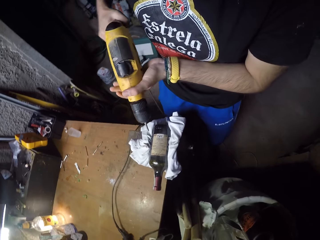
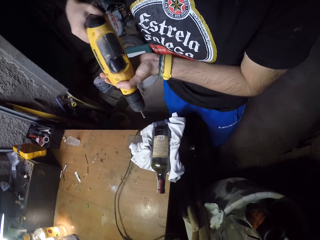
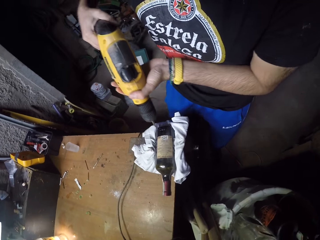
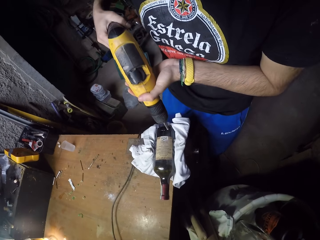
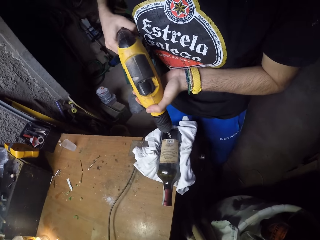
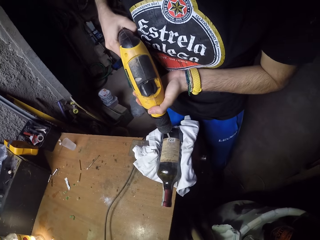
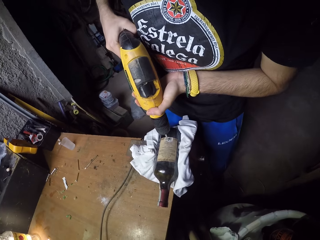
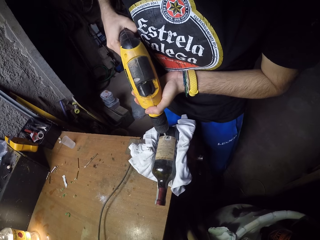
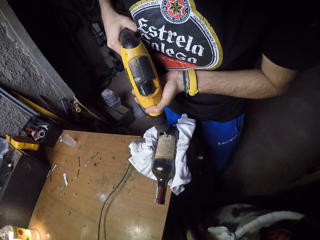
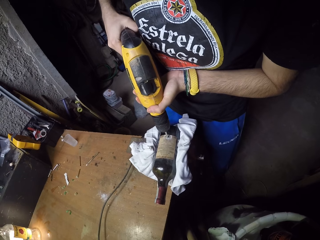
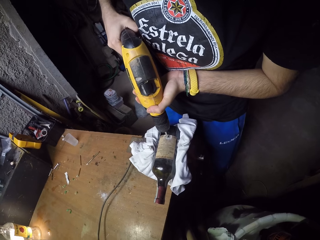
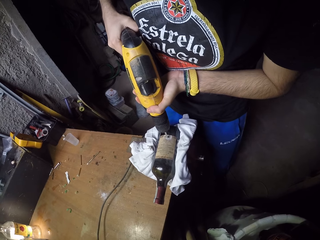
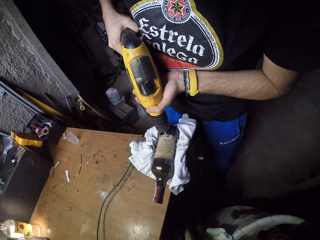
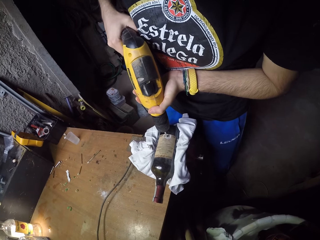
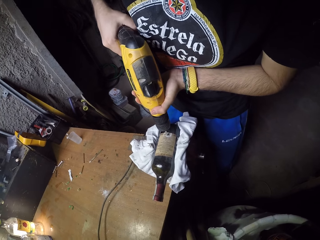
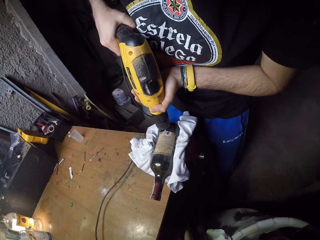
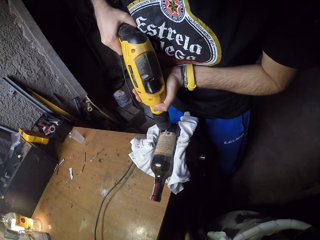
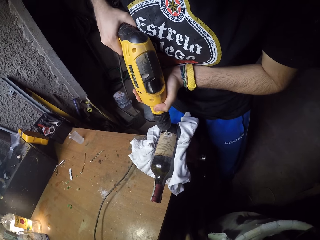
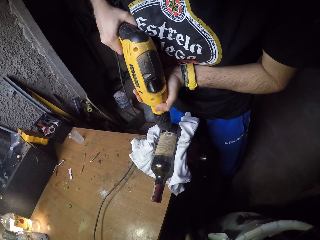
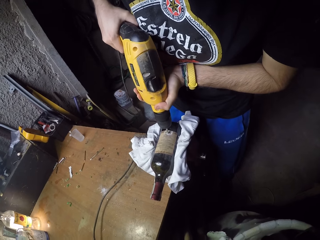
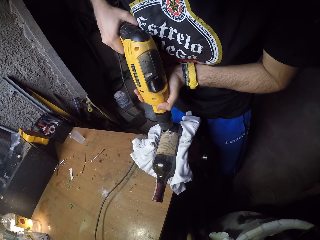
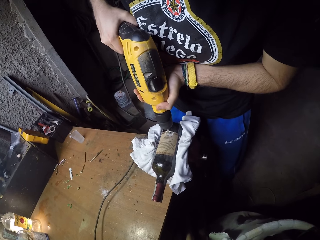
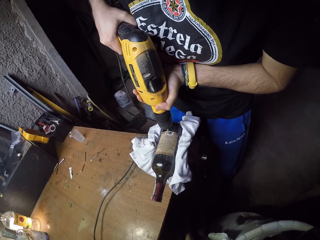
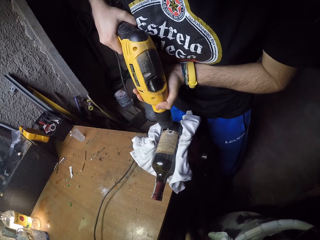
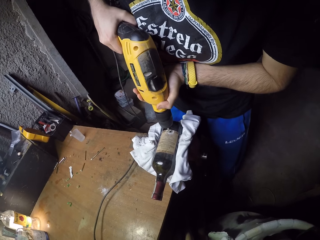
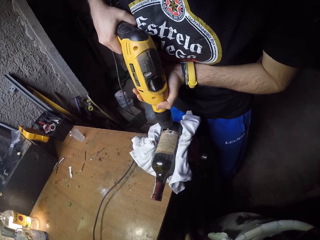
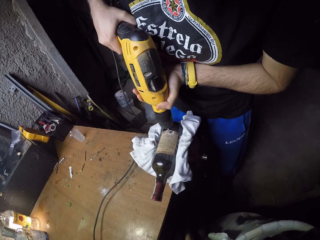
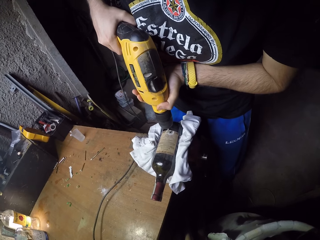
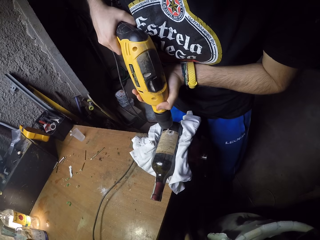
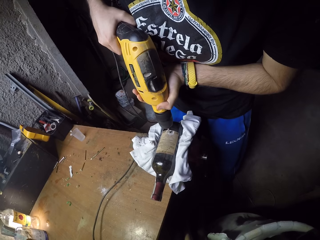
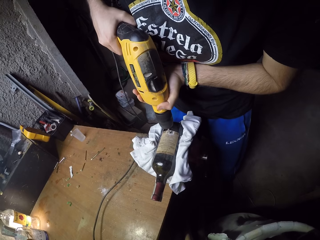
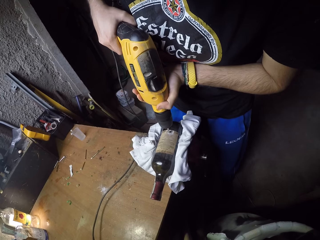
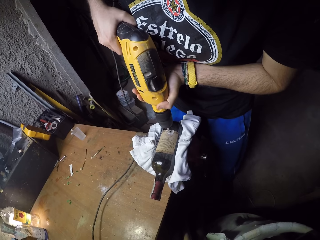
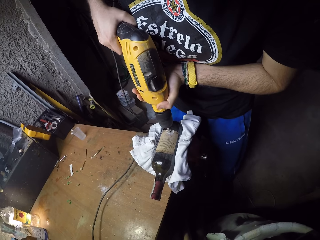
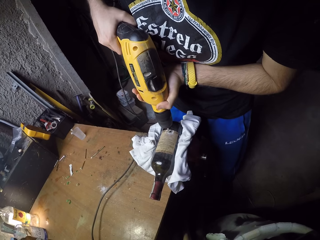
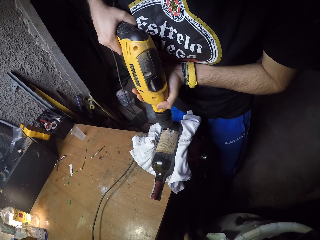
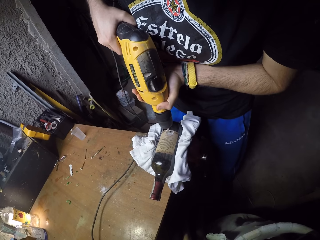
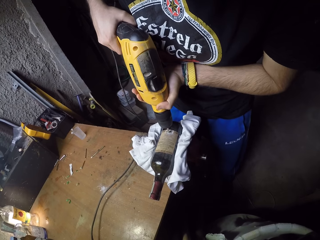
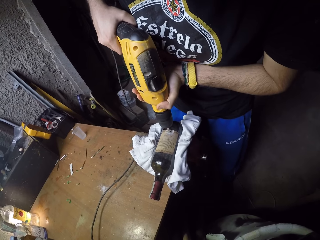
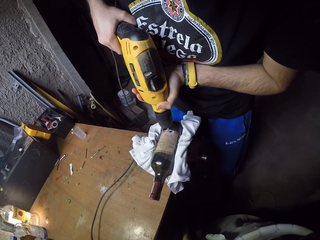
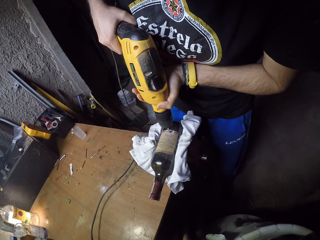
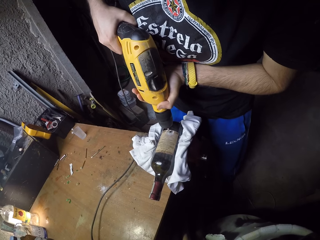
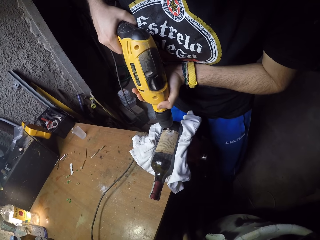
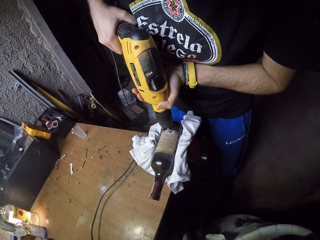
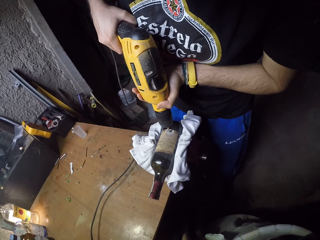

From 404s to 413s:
The camera wearer puts the drill bit on the bottle with the drill in both hands. He looks around. He drills the bottle on the table with the drill in both hands.

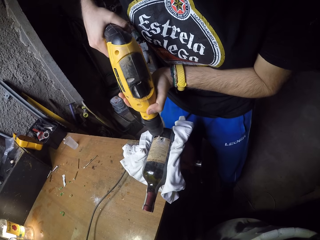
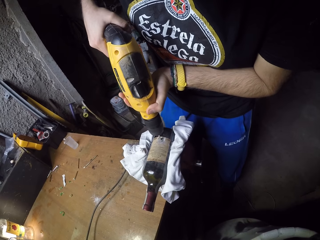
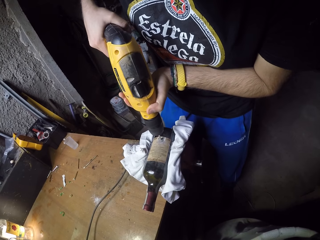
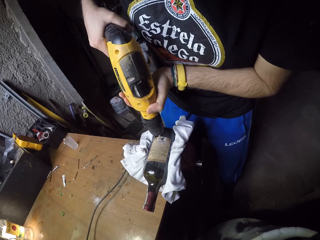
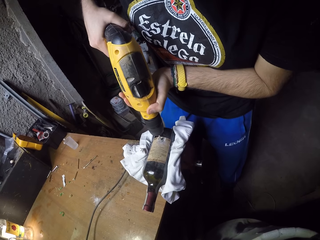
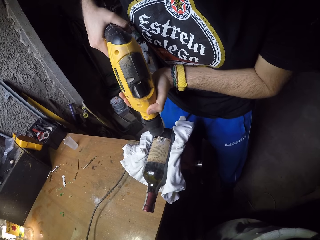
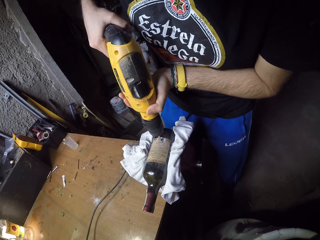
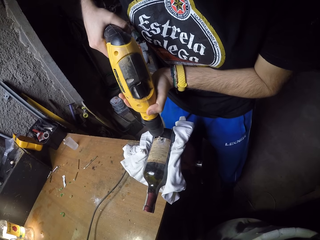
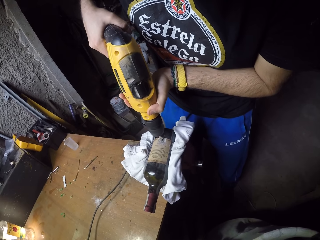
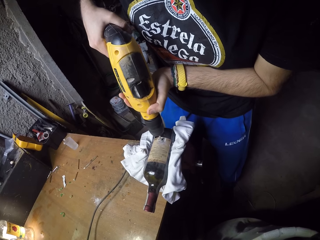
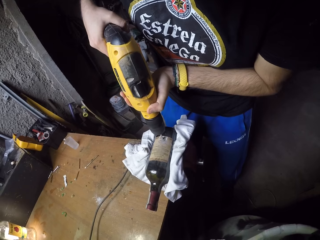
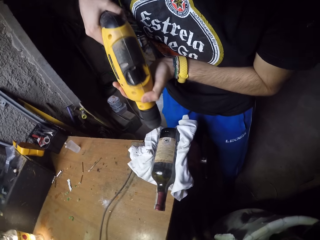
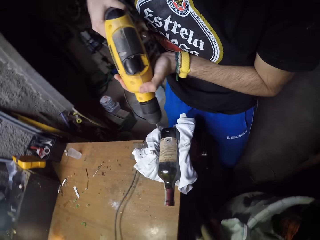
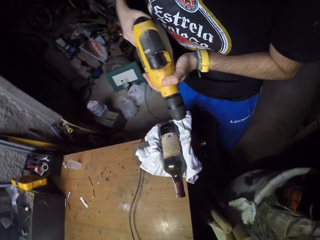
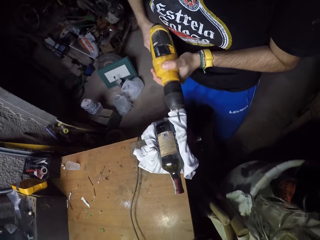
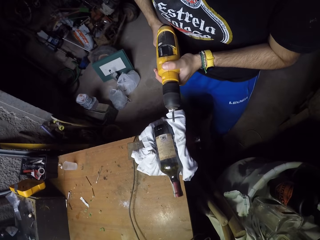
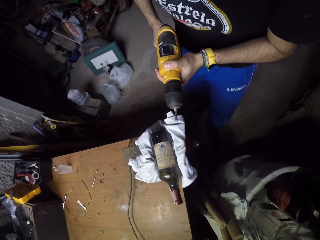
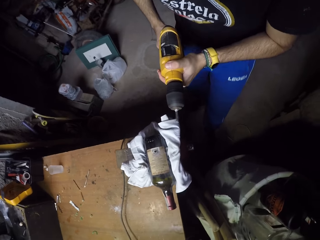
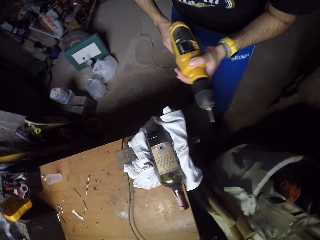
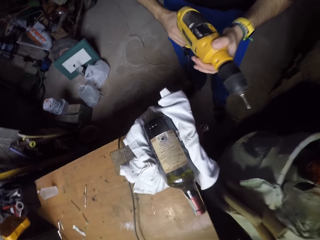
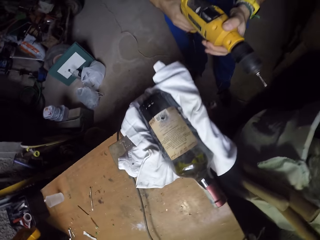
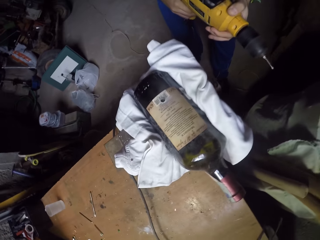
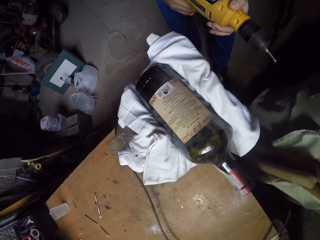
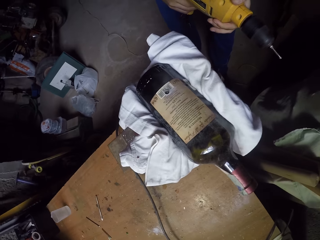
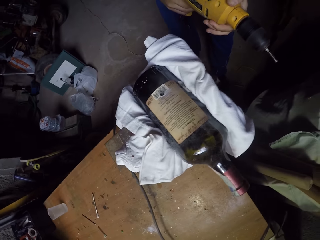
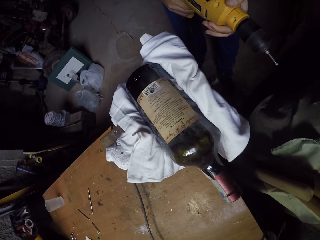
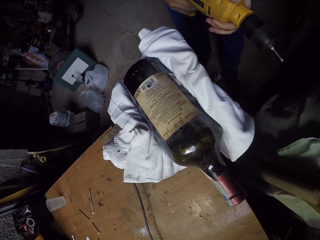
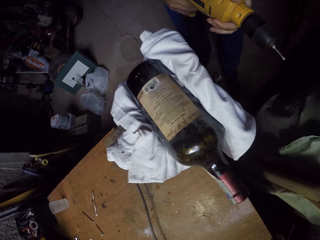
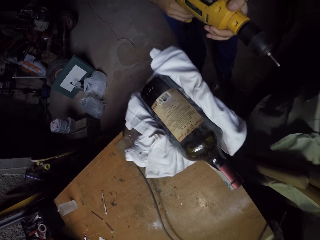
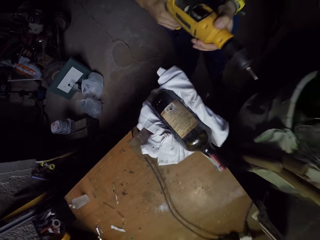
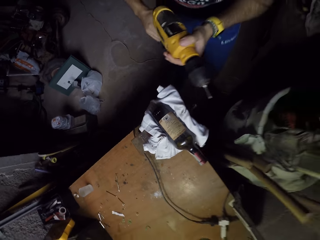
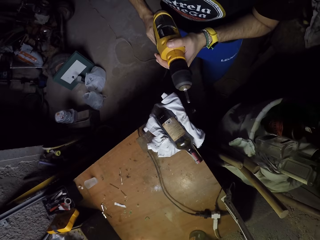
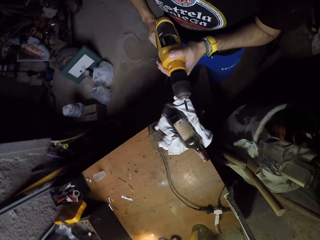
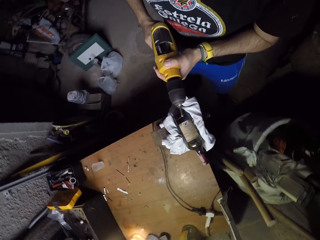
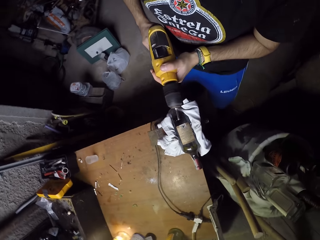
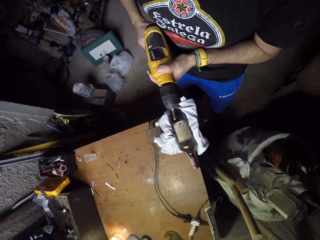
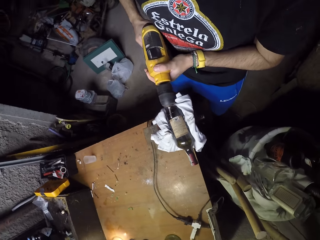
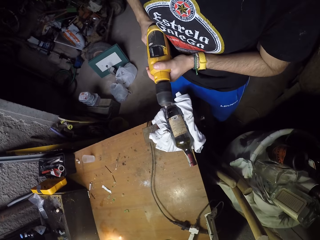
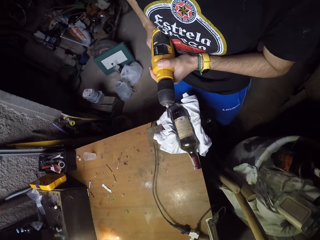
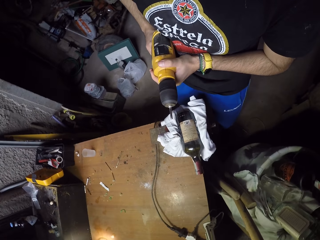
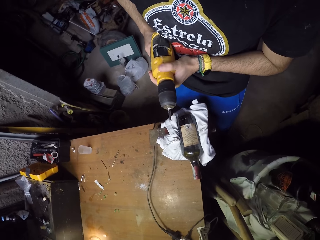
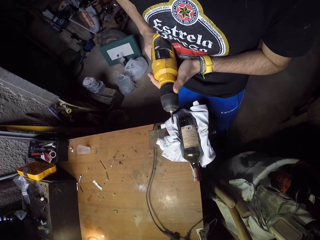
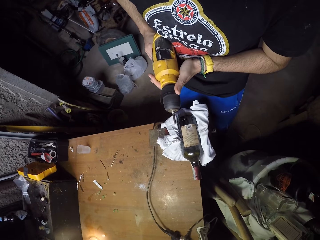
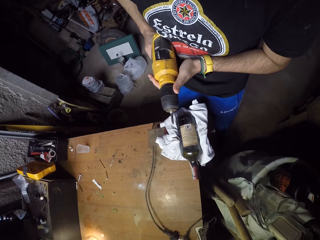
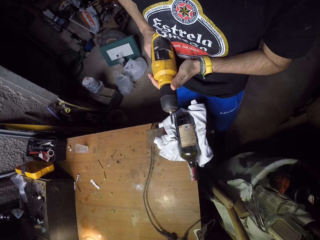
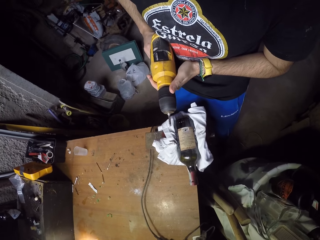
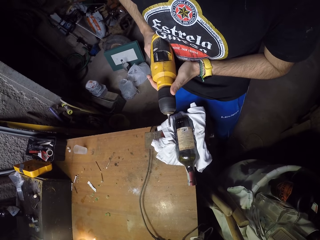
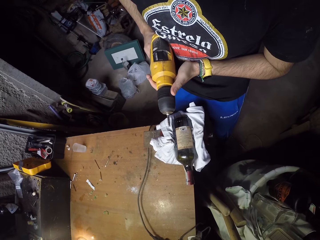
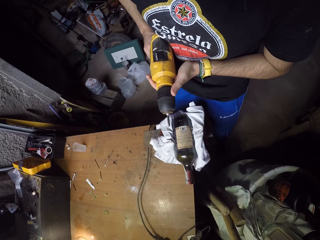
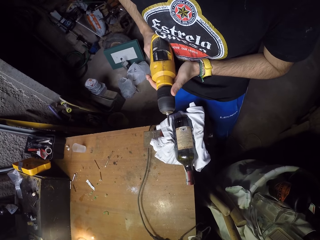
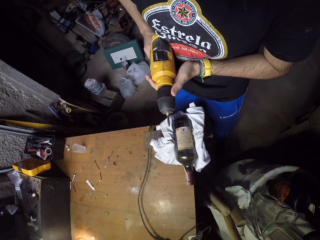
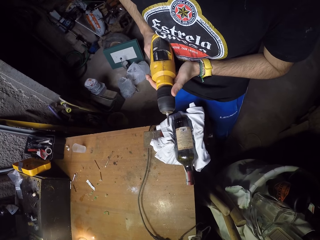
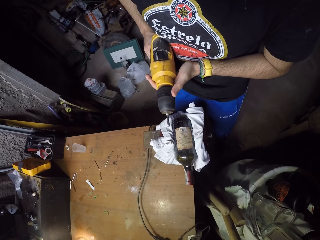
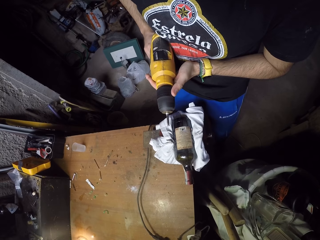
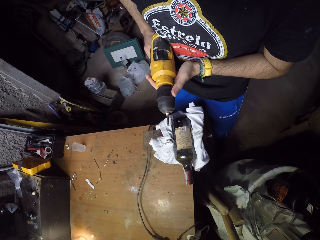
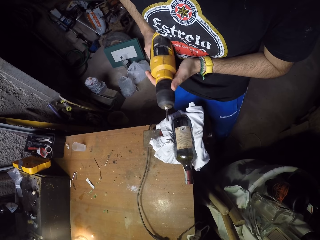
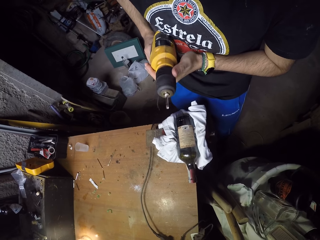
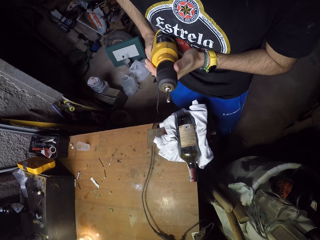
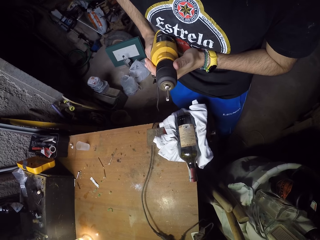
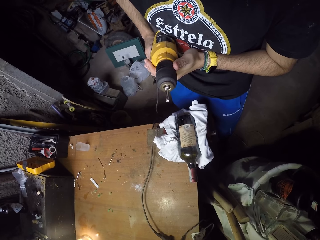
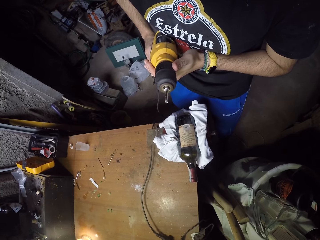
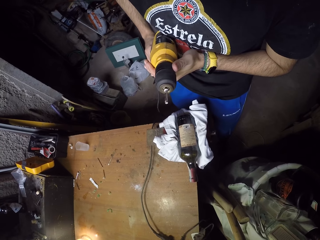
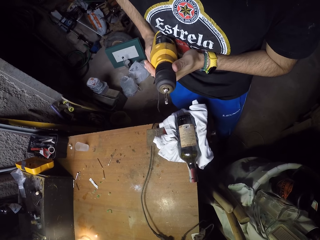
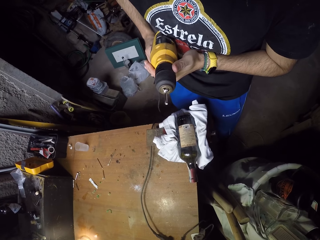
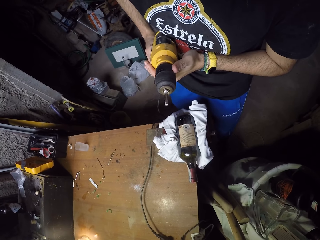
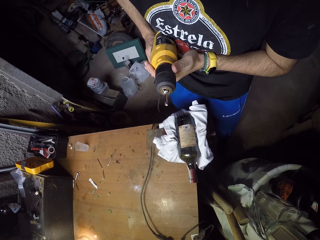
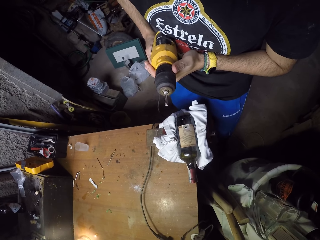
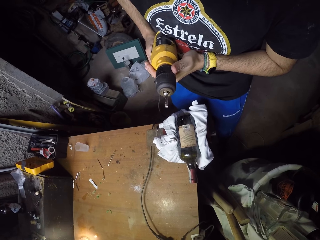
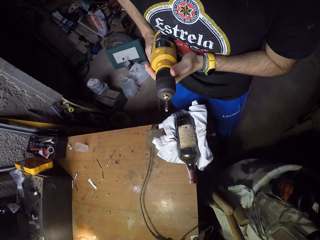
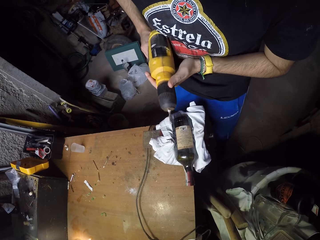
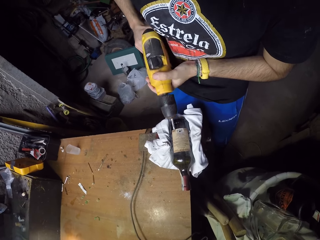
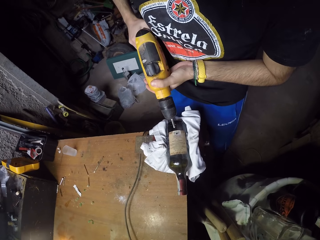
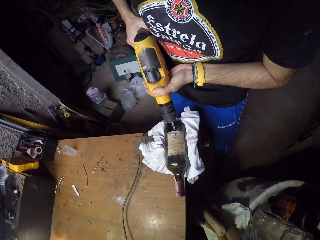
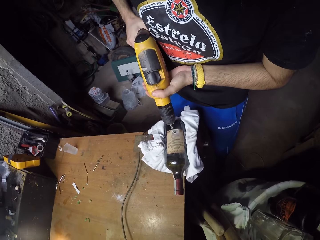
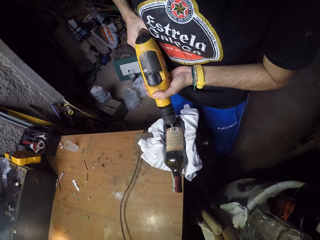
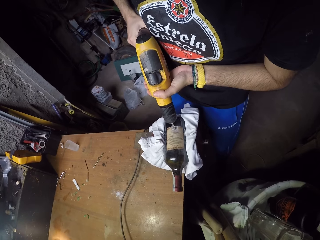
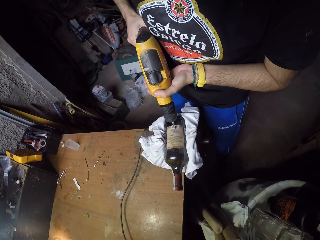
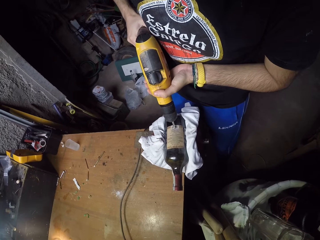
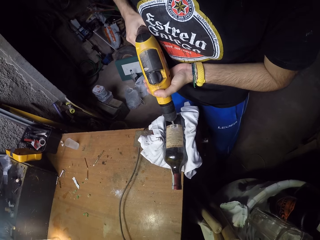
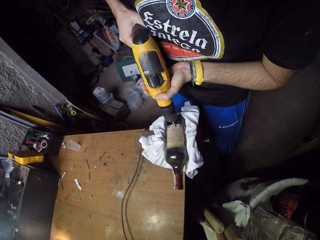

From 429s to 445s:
The camera wearer removes the drill from the bottle with both hands. He looks closer. He puts the drill bit on the bottle with the drill in both hands.
